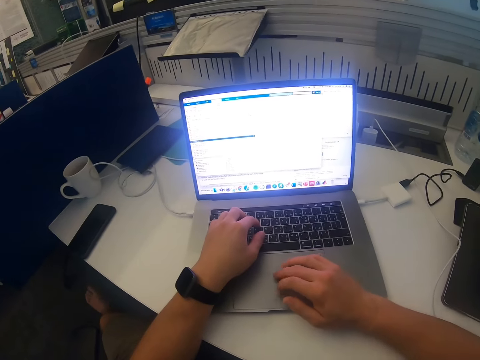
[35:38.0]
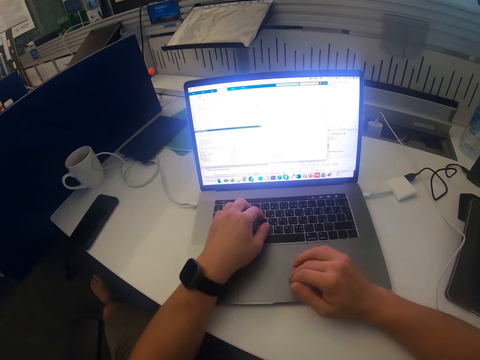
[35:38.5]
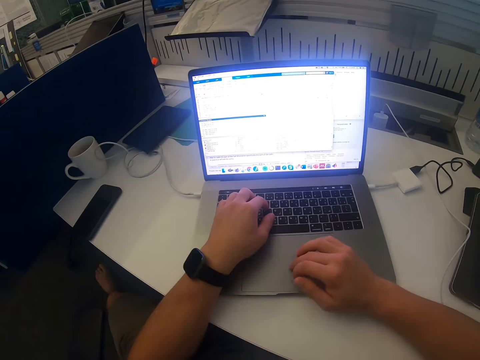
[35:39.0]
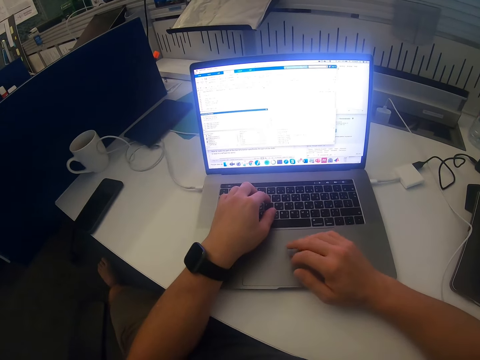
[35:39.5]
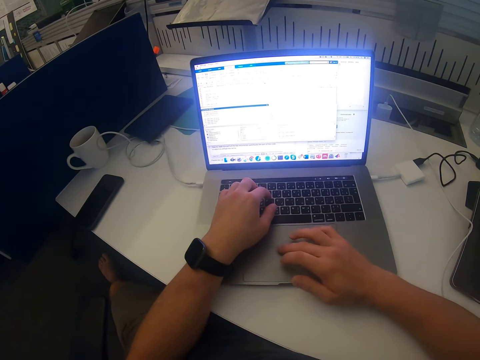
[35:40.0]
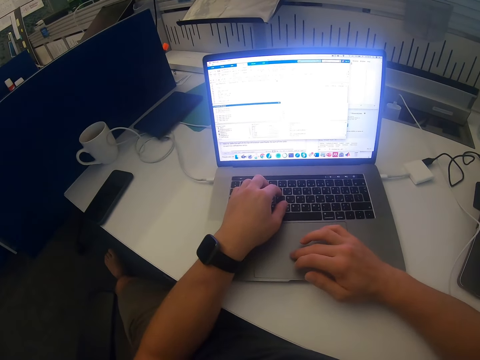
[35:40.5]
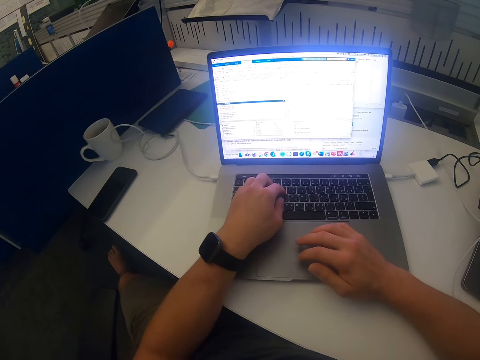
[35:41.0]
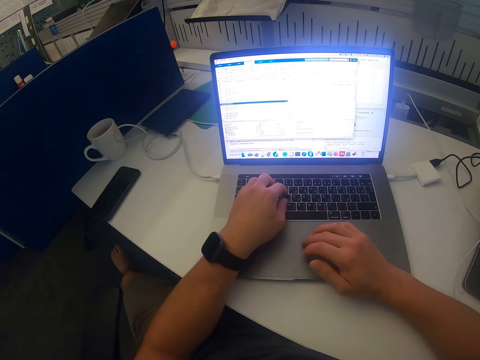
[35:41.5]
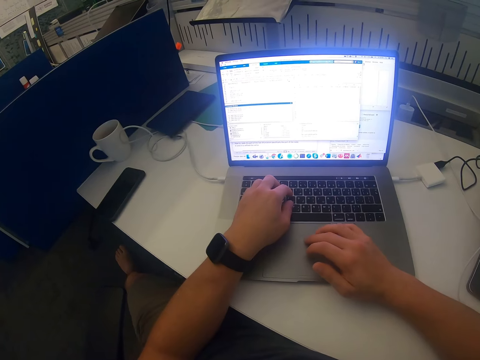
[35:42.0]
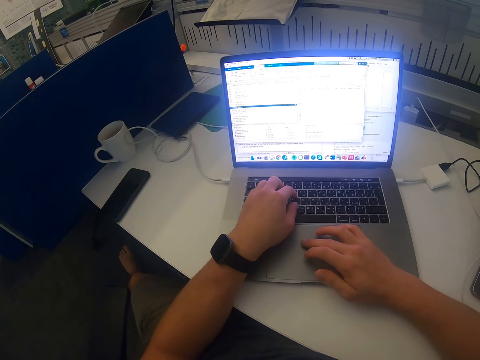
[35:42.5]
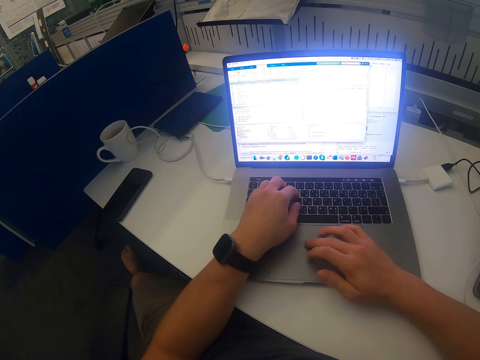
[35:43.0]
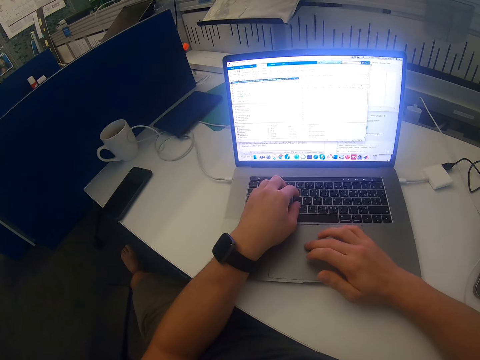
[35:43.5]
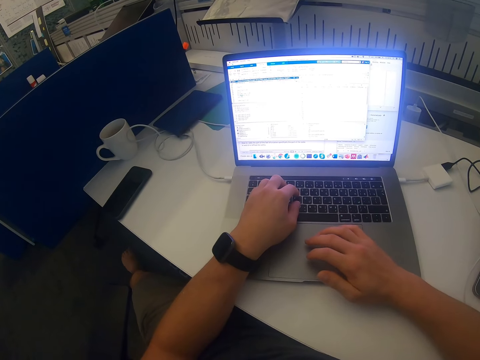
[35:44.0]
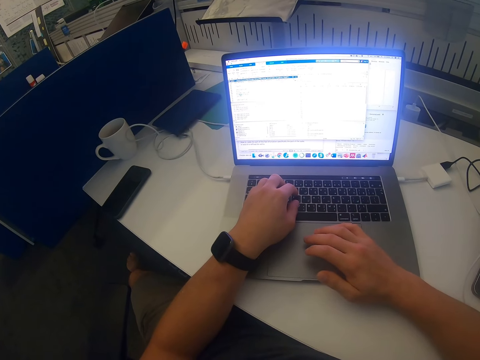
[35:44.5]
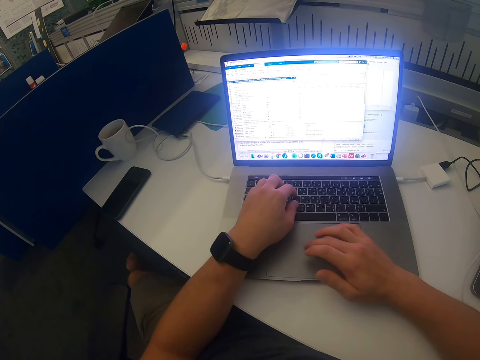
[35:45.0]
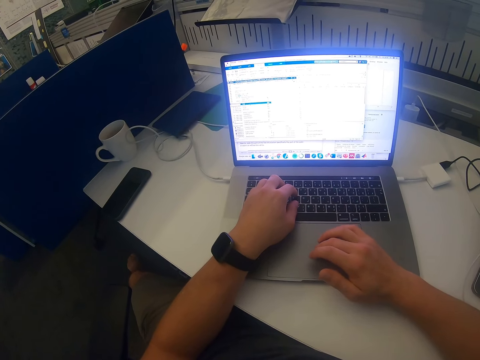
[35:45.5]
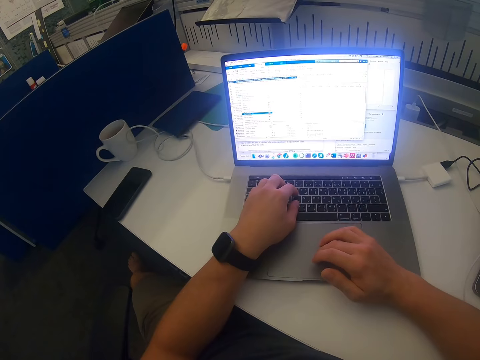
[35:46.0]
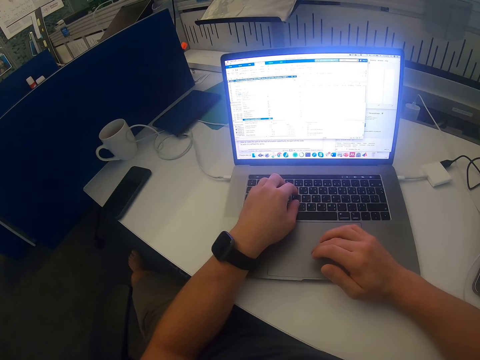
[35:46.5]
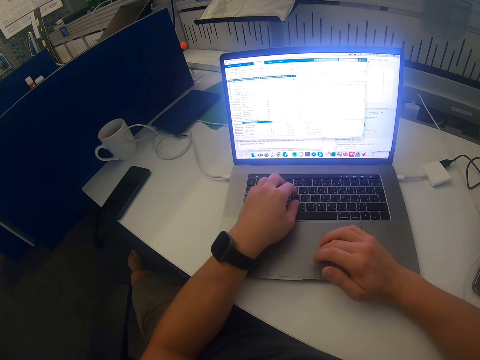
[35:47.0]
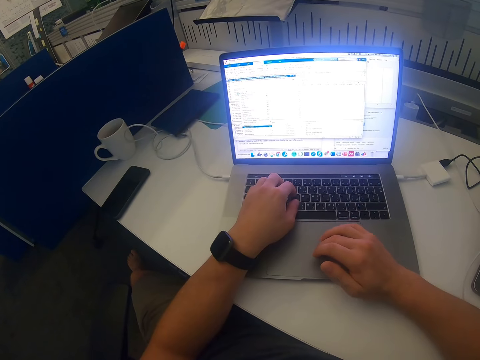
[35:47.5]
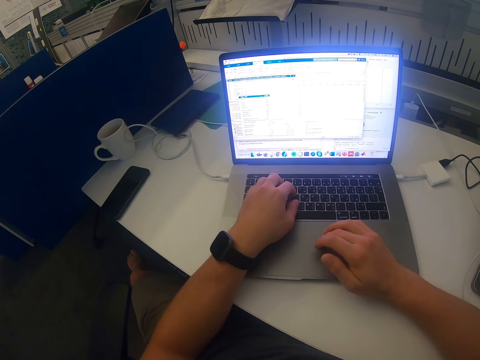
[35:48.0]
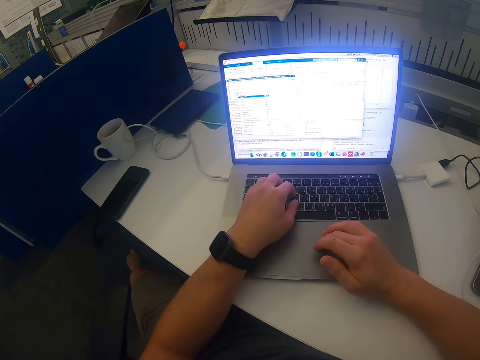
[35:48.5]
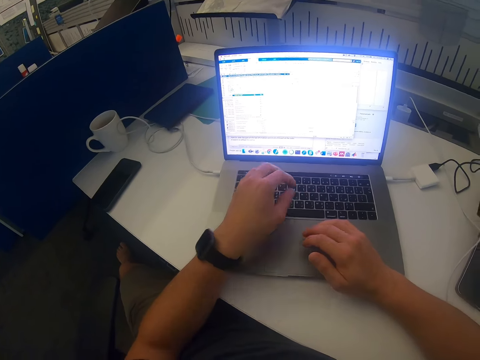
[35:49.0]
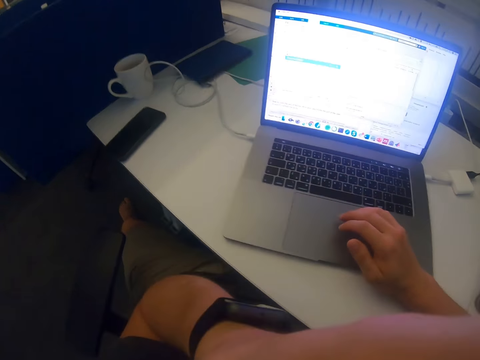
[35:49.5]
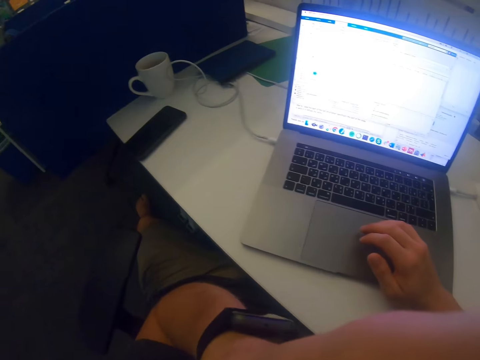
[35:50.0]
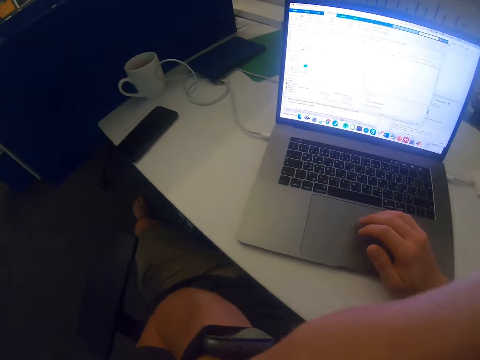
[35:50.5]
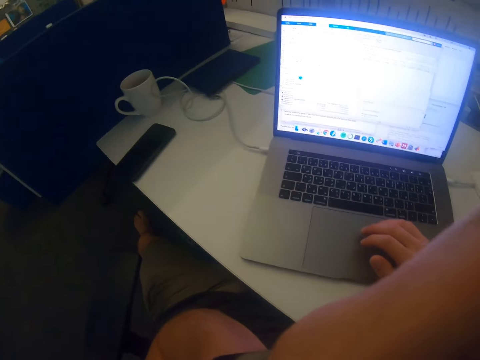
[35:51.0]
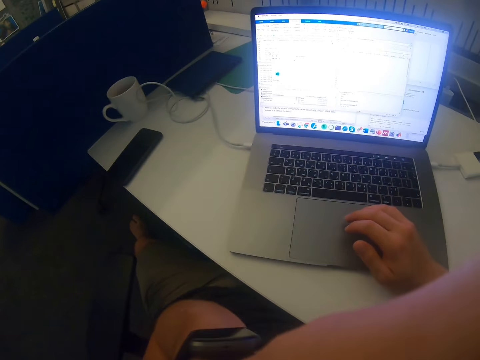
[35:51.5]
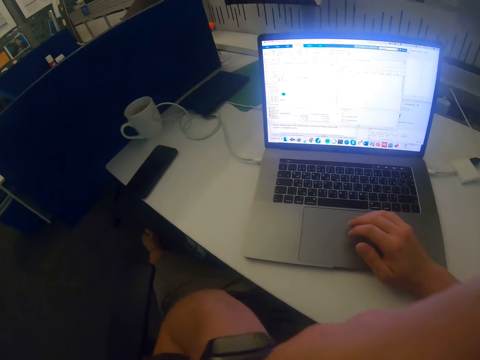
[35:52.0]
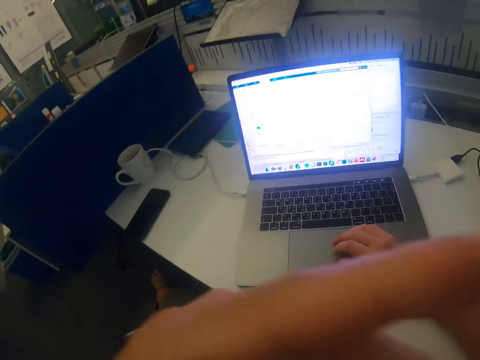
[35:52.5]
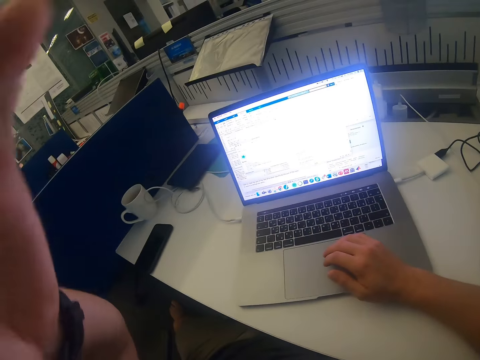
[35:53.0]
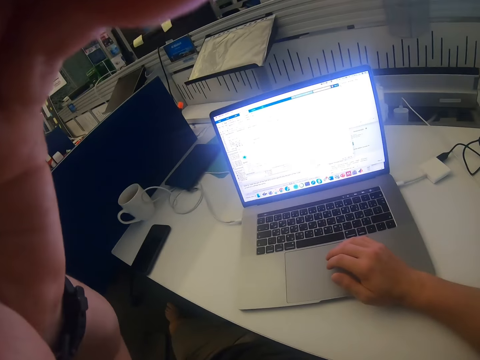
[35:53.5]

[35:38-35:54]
The camera wearer swings the left hand. He touches something. He raises his left hand up.

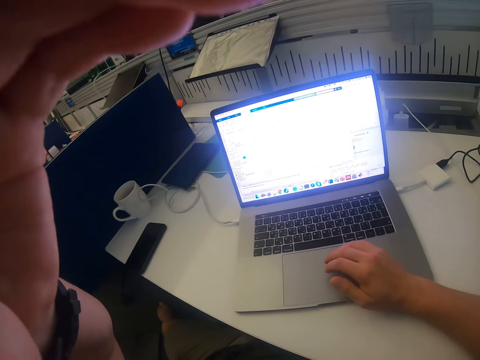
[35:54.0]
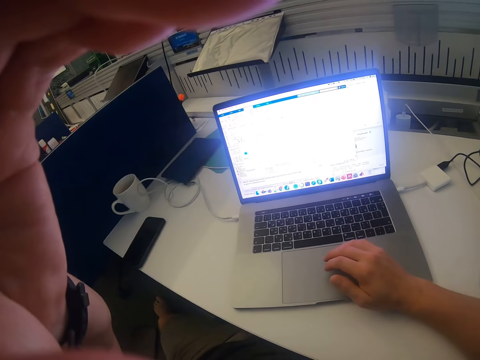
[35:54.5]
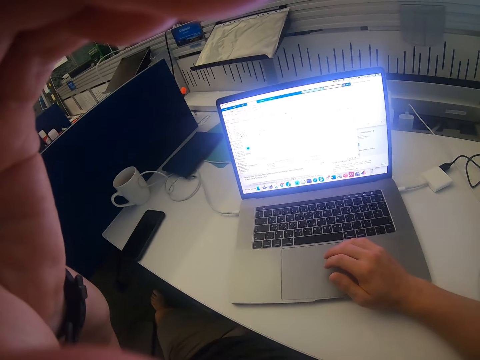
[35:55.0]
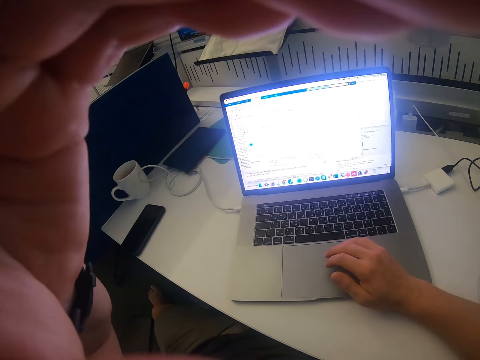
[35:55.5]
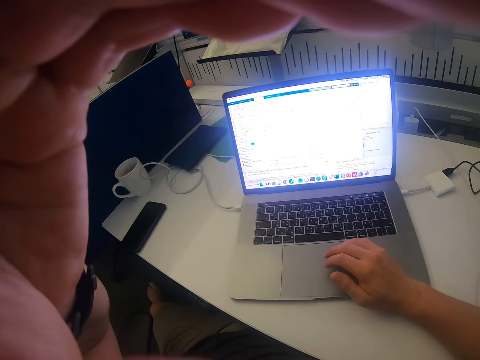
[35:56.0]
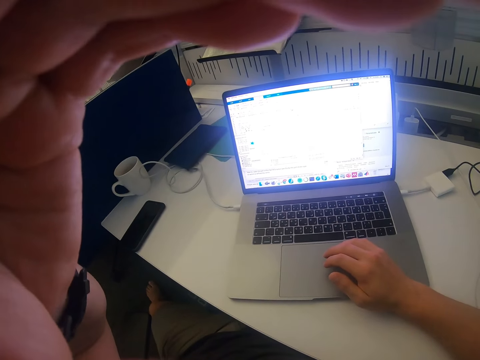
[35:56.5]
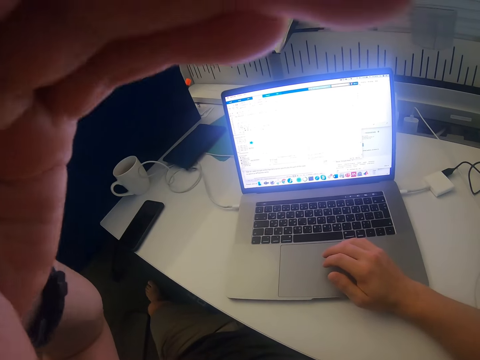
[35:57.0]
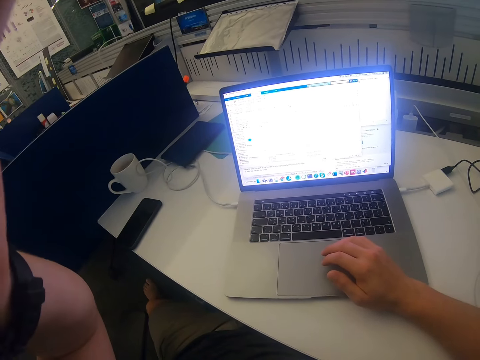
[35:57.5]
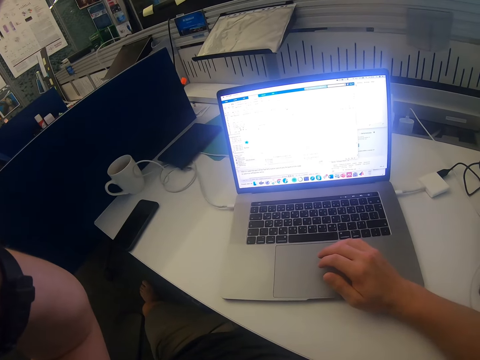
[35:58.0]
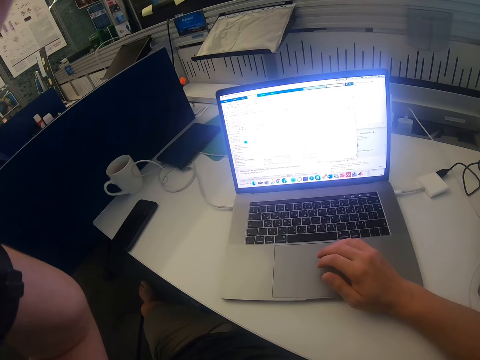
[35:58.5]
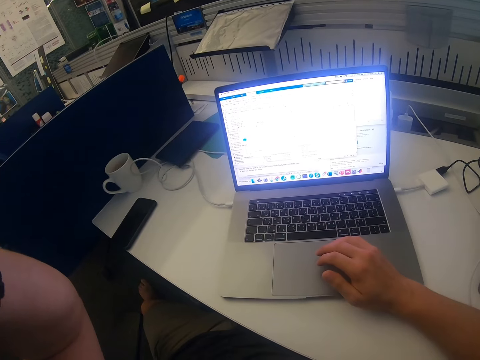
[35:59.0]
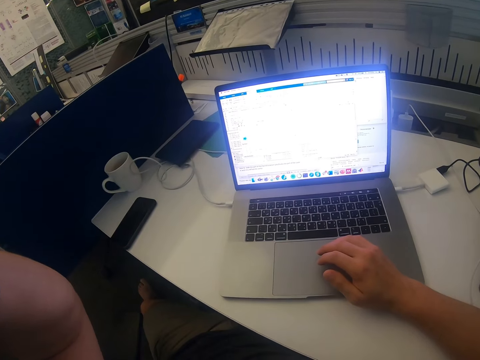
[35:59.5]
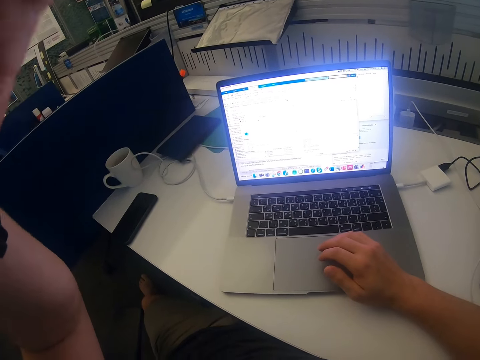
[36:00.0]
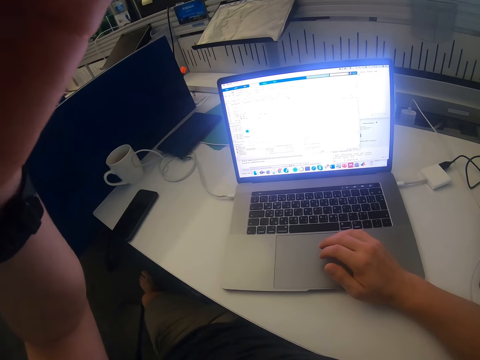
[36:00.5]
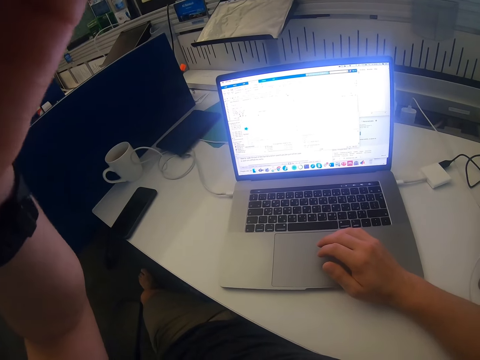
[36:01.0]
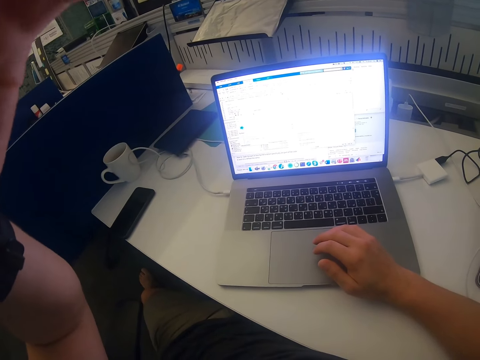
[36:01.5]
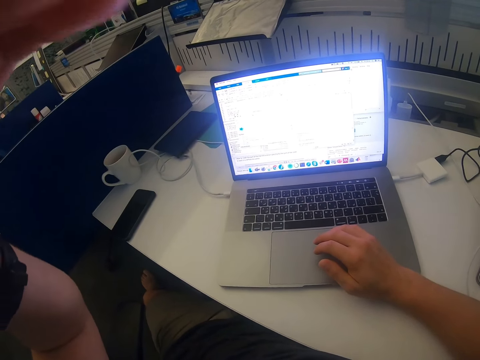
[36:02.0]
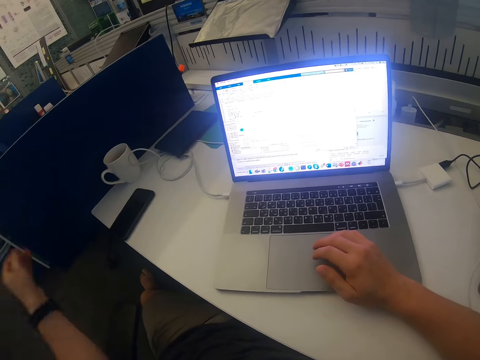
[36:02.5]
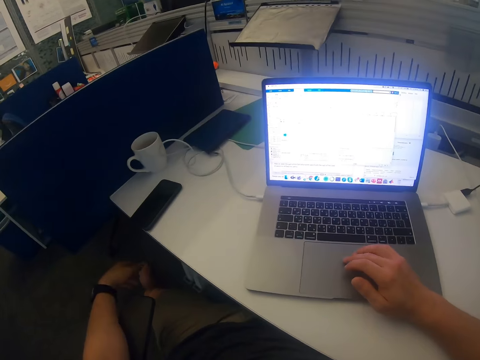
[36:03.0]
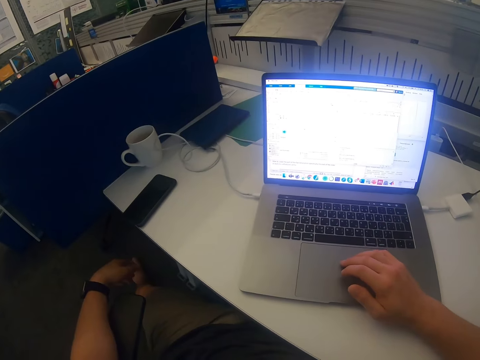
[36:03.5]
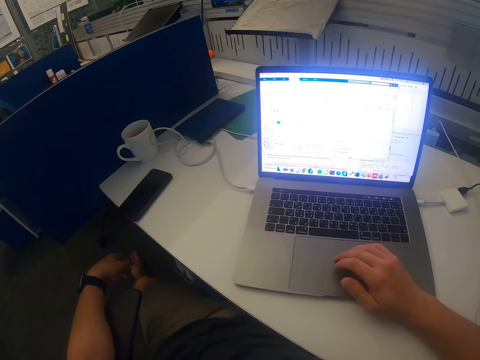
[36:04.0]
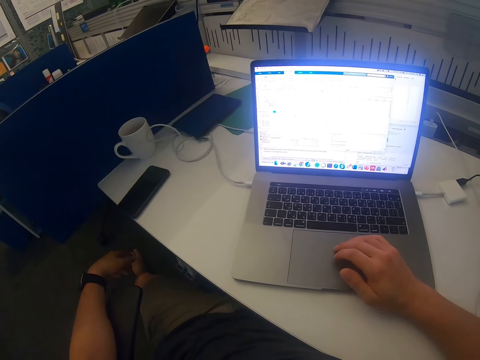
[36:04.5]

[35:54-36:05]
The camera wearer swings the left hand. They lower the left hand. They use the laptop.
